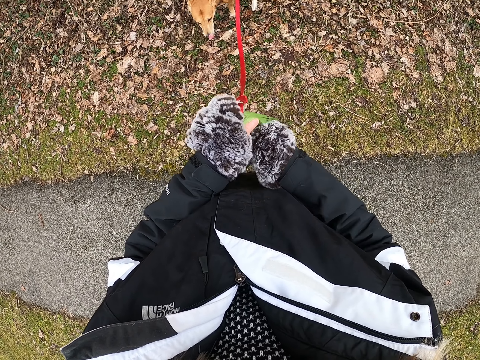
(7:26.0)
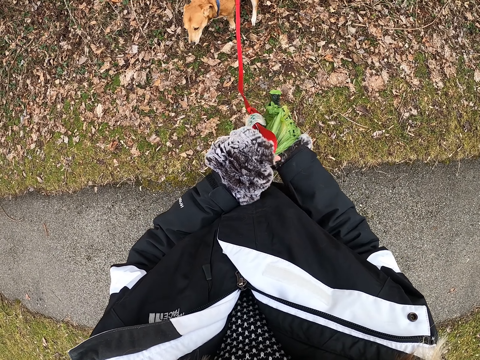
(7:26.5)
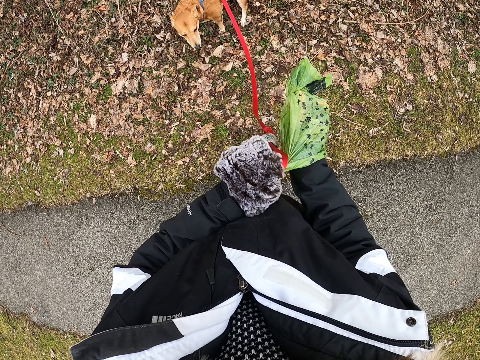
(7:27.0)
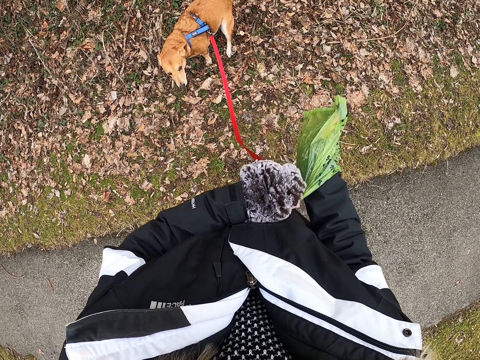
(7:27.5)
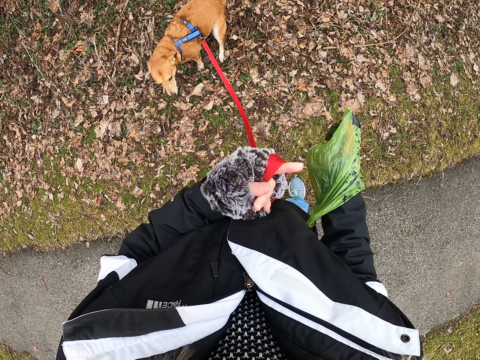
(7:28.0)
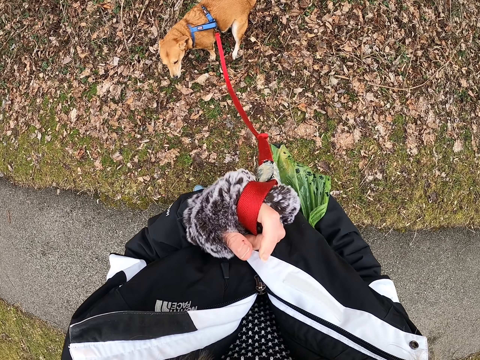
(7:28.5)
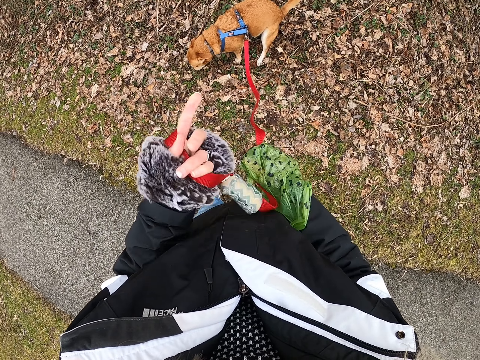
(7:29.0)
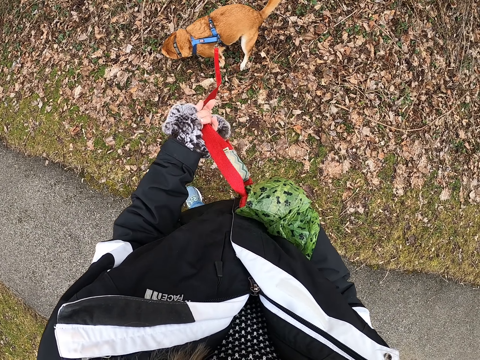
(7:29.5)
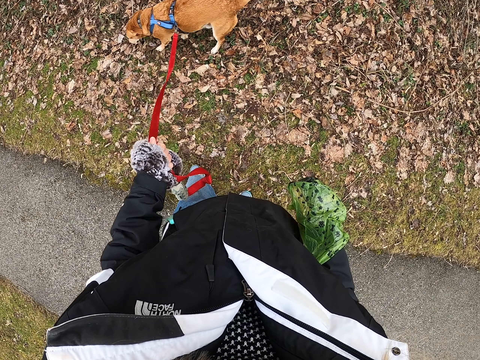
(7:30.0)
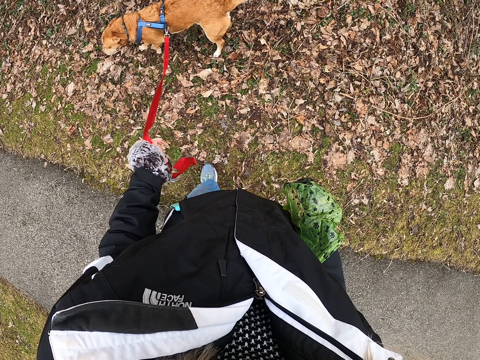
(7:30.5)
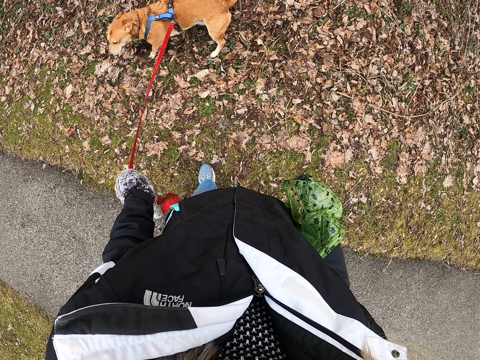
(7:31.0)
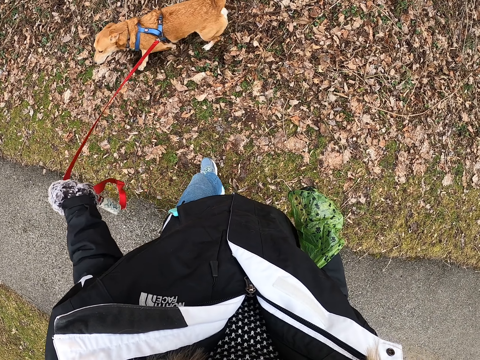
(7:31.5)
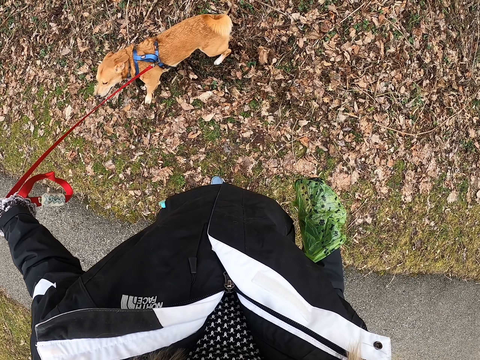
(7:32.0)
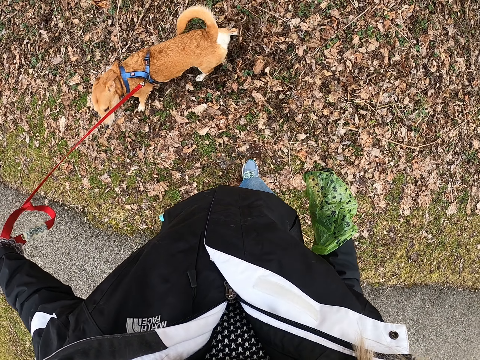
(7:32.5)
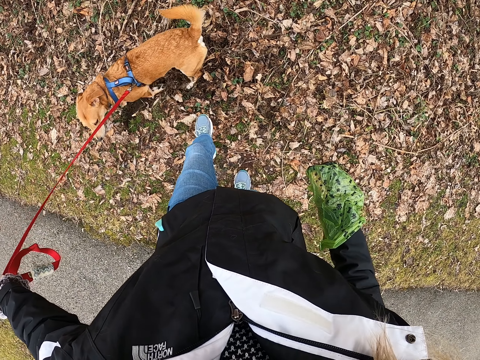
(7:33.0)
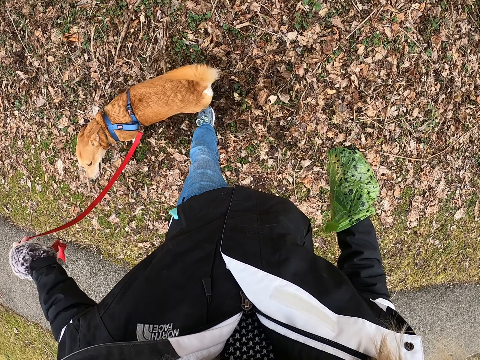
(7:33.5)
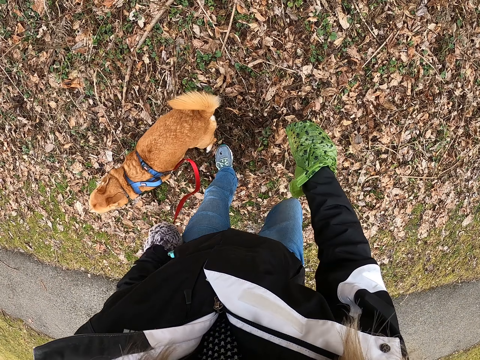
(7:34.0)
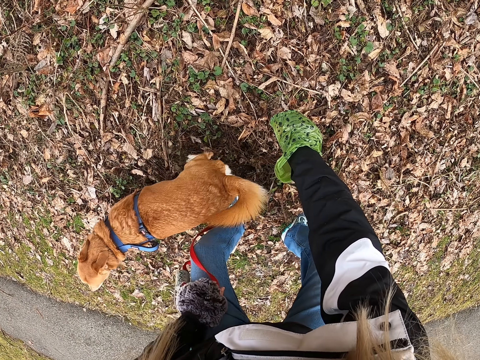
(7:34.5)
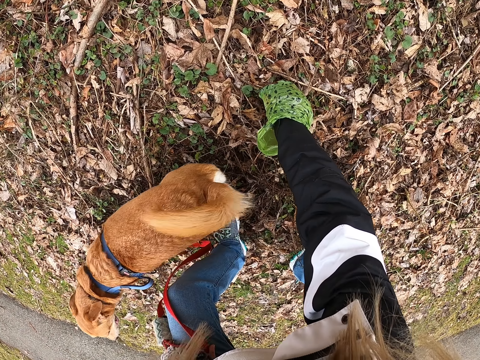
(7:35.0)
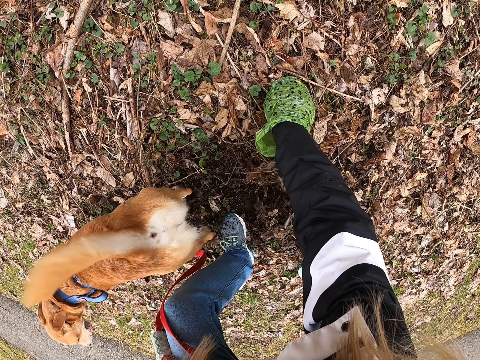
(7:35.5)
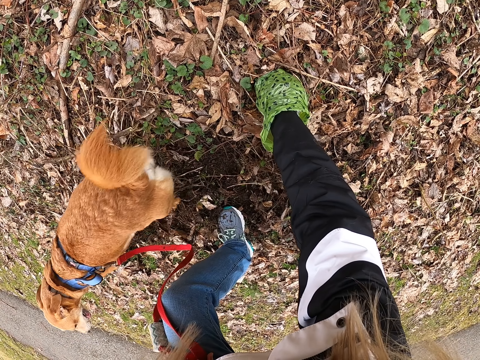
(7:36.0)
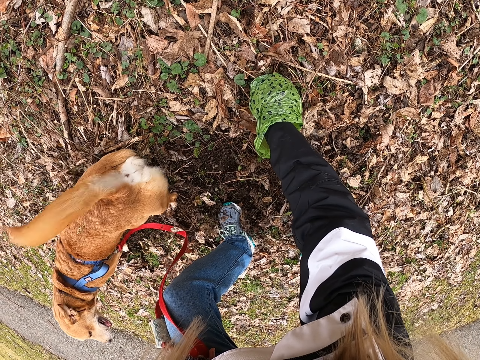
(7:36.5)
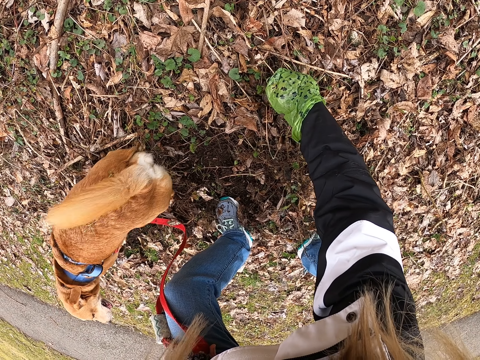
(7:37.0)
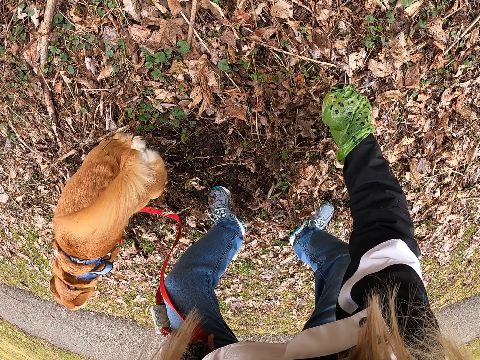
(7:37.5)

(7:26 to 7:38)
The camera wearer puts the right hand in the plastic bag. They pull the dog leash. They stand on the road with the dog. They bend.

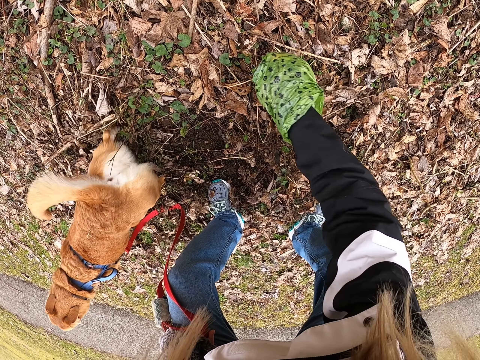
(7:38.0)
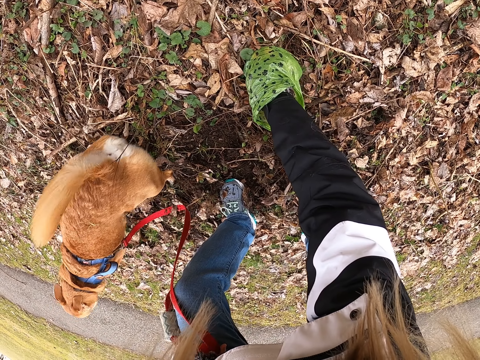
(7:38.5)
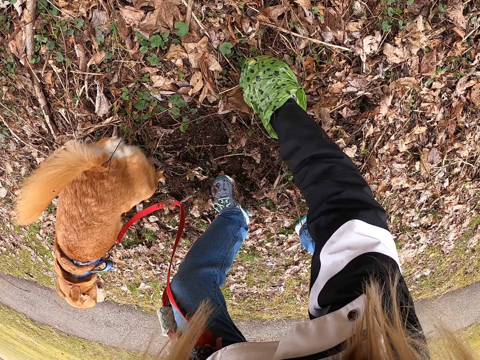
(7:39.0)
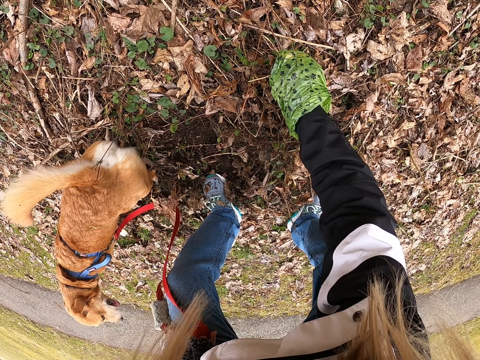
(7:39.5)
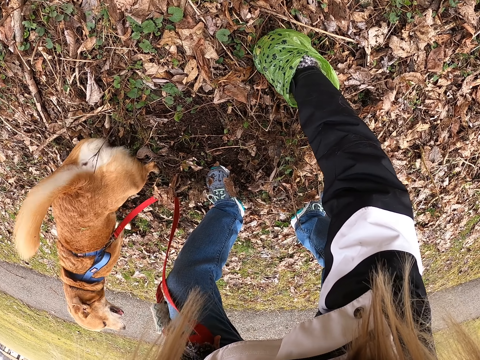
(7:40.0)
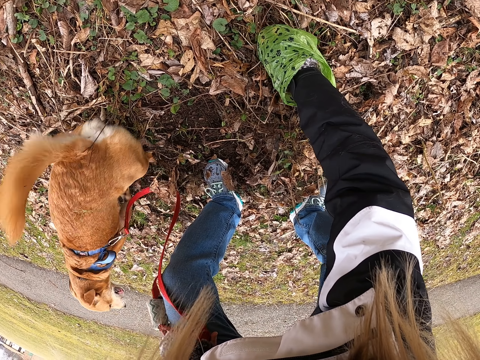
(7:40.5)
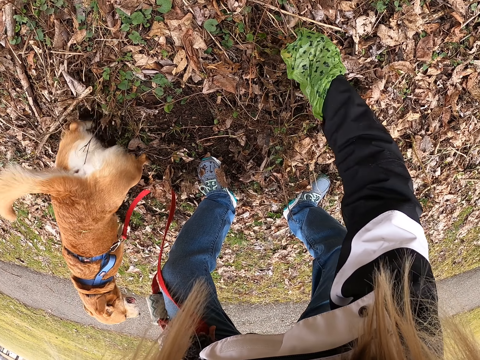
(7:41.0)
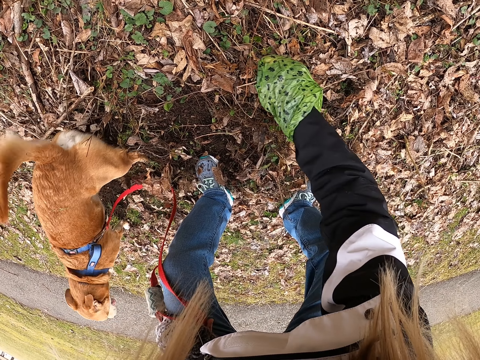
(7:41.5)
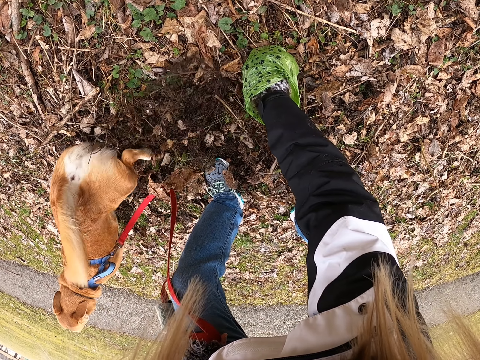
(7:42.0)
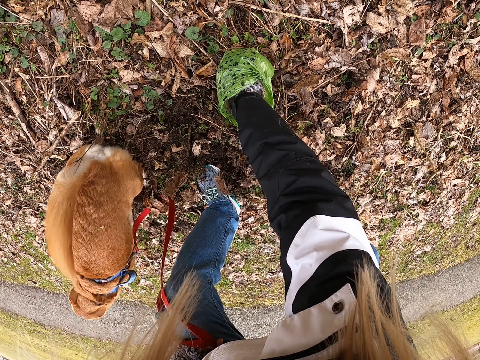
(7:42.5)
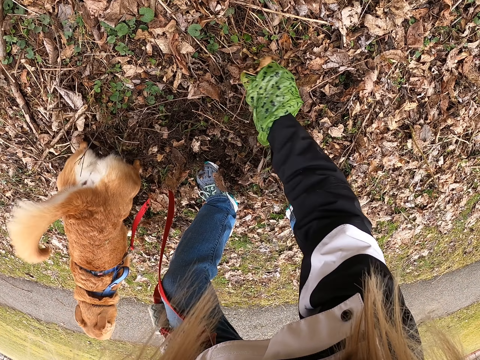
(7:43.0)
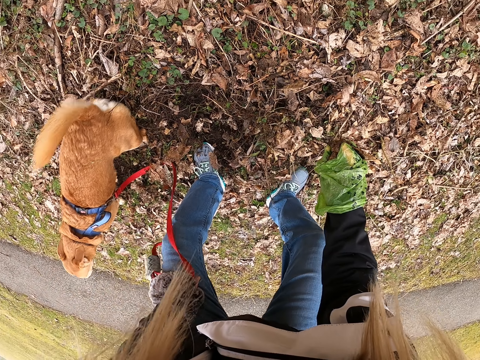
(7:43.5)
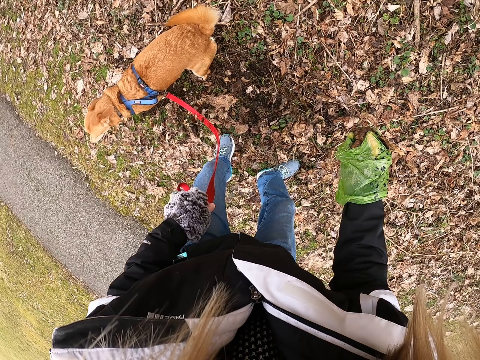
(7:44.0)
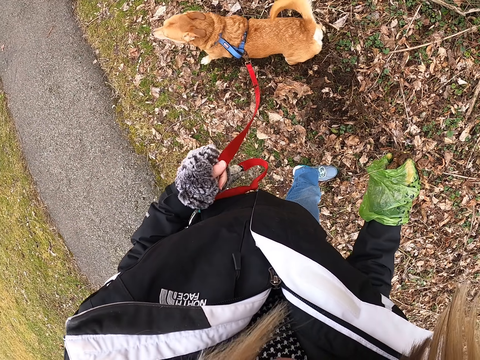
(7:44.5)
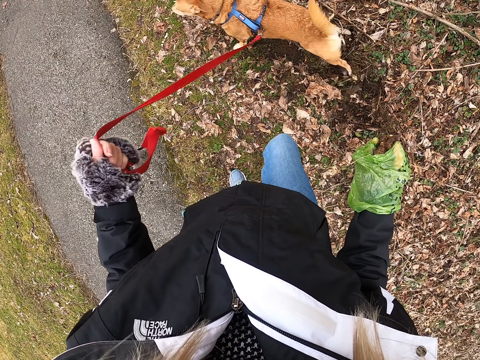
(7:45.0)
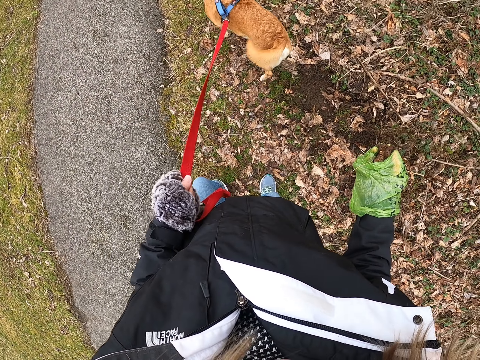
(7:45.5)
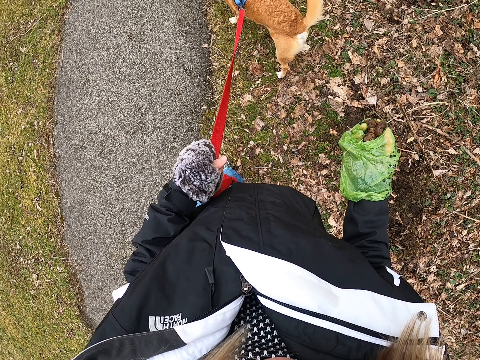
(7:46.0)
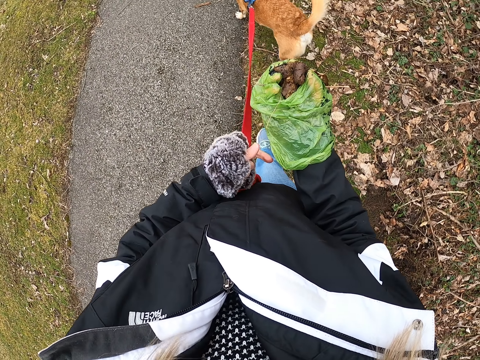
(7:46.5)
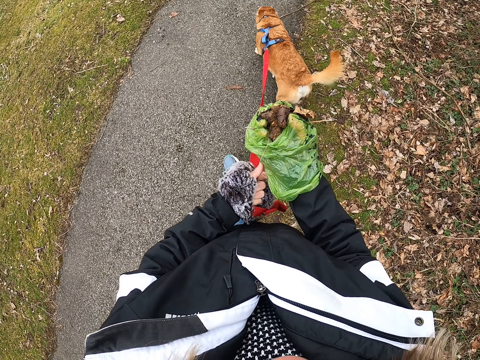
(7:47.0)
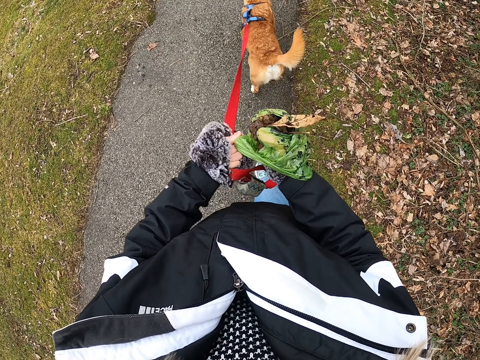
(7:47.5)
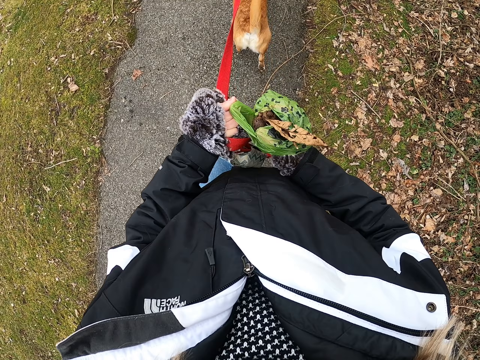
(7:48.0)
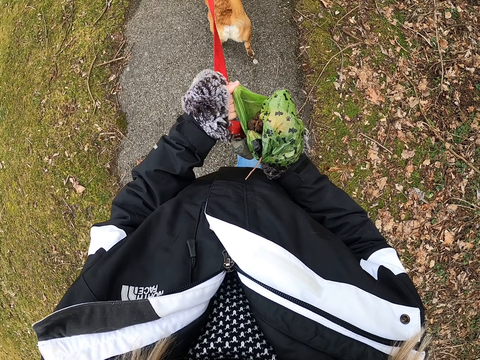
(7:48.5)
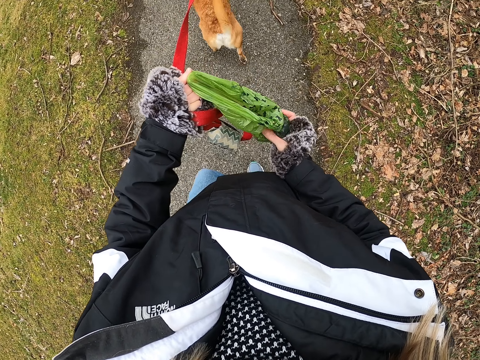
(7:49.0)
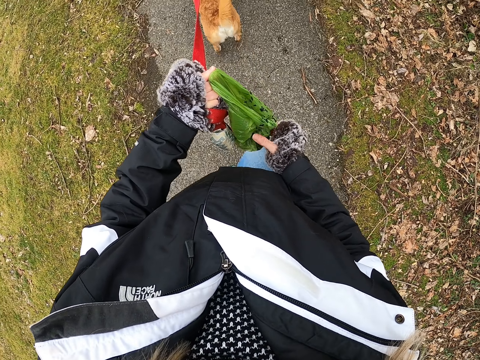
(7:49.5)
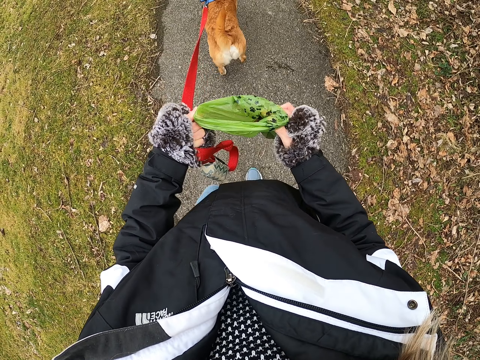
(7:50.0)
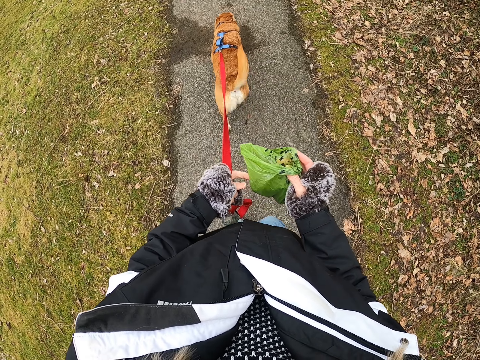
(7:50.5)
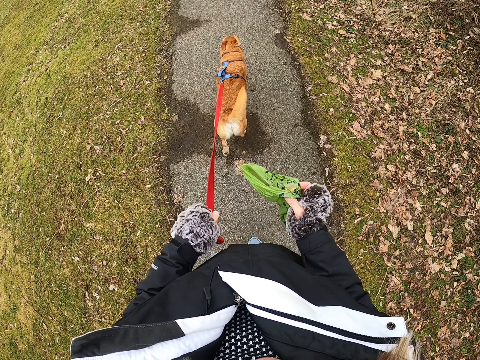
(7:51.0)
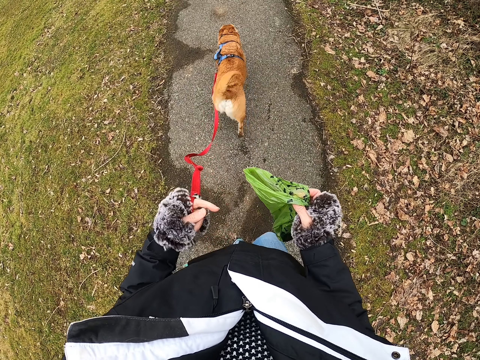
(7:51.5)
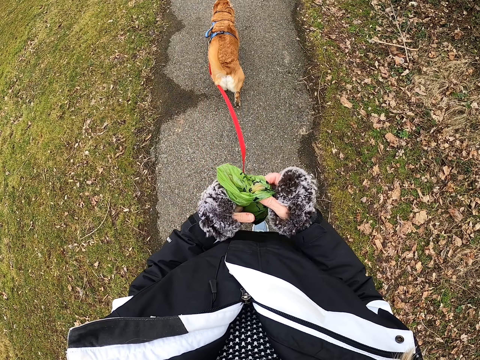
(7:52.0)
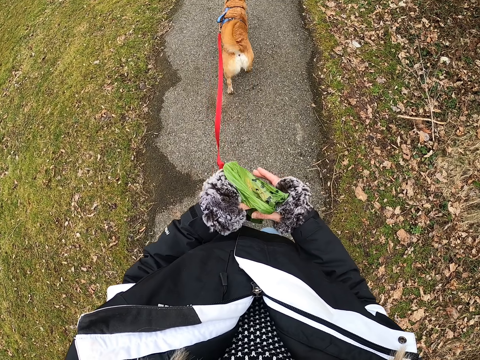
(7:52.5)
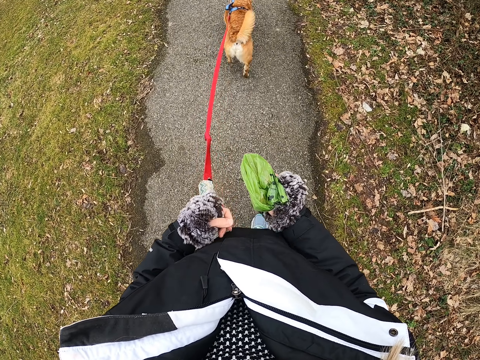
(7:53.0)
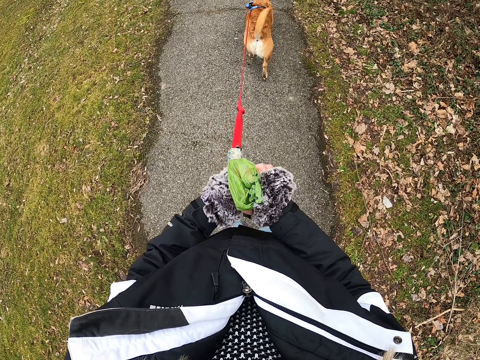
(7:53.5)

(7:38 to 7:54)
The camera wearer picks the dog's poop from the ground with the plastic bag. They walk on the road with the dog. They put the poop in the plastic bag. They walk the dog again.
